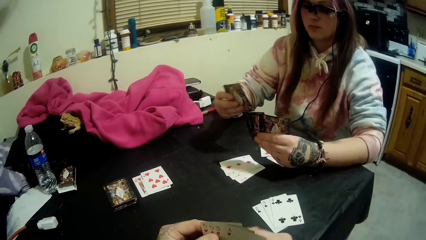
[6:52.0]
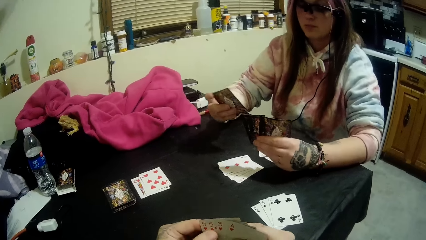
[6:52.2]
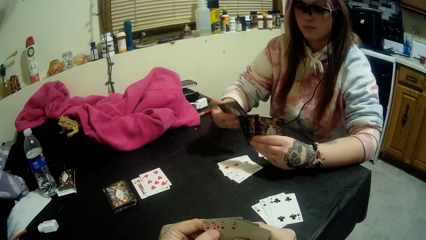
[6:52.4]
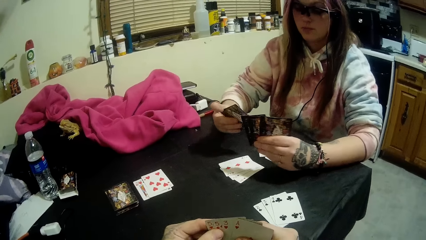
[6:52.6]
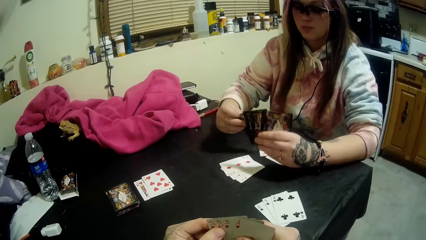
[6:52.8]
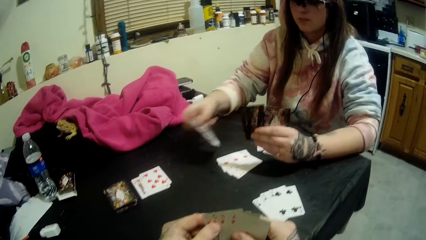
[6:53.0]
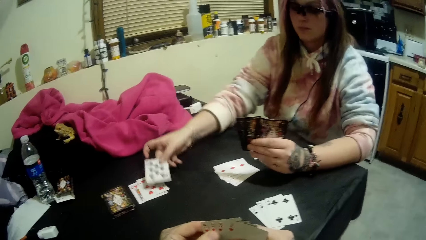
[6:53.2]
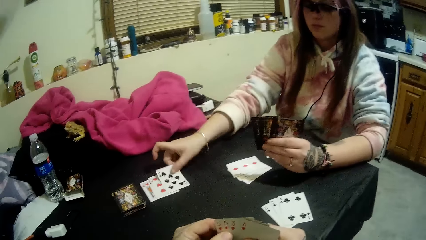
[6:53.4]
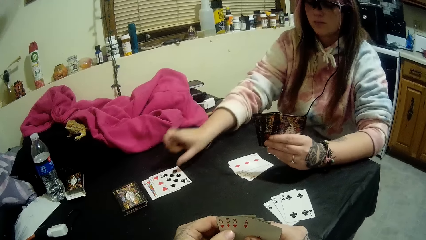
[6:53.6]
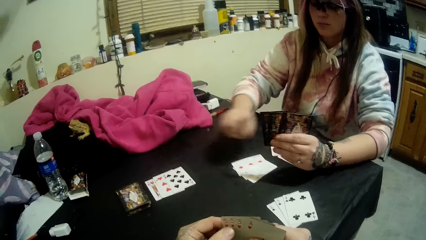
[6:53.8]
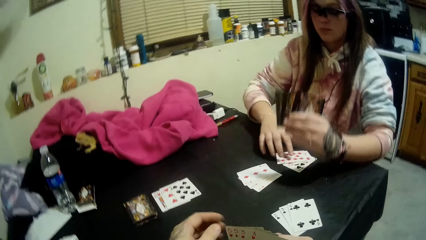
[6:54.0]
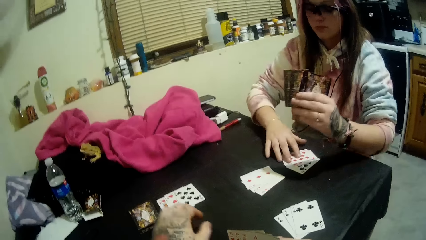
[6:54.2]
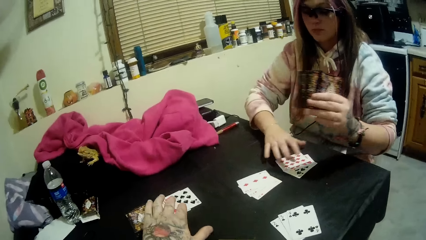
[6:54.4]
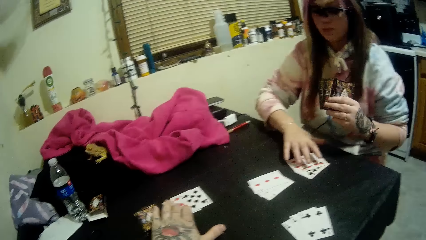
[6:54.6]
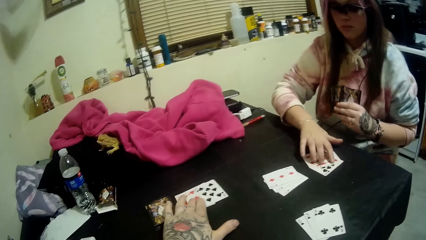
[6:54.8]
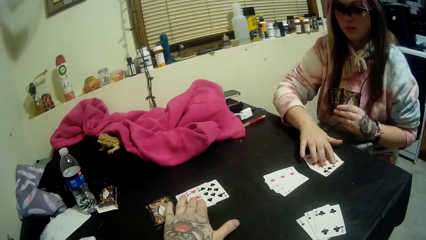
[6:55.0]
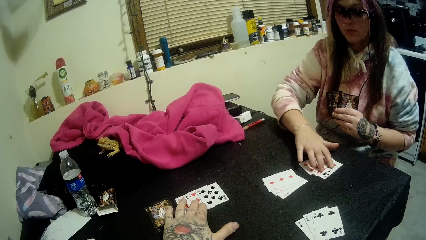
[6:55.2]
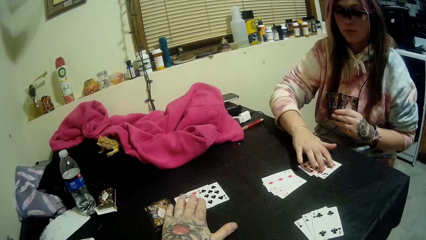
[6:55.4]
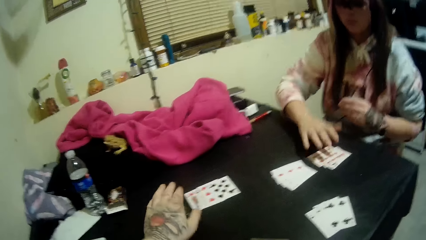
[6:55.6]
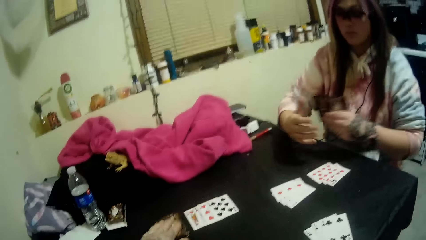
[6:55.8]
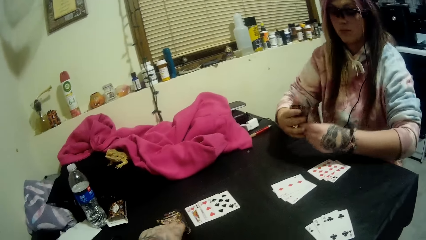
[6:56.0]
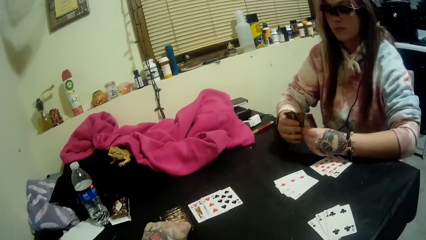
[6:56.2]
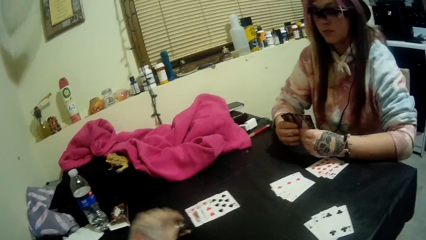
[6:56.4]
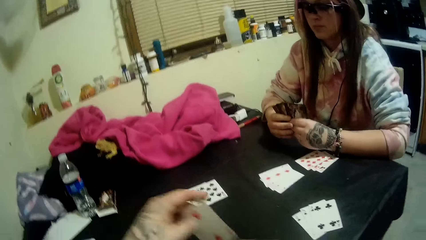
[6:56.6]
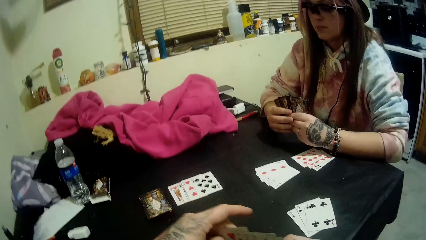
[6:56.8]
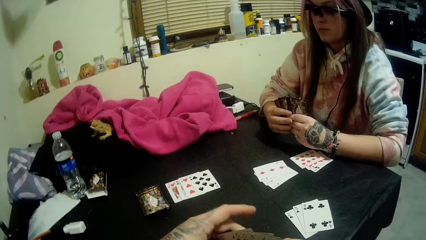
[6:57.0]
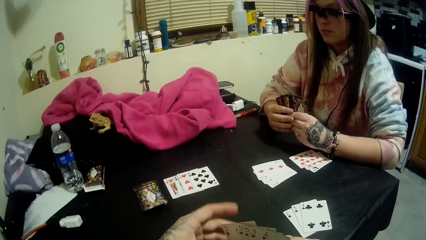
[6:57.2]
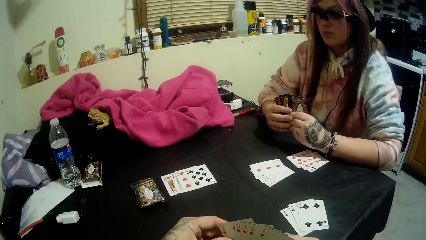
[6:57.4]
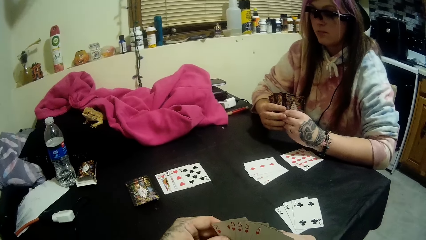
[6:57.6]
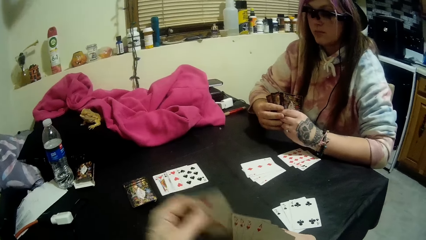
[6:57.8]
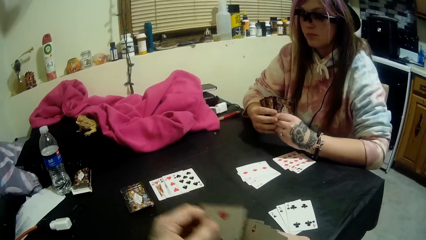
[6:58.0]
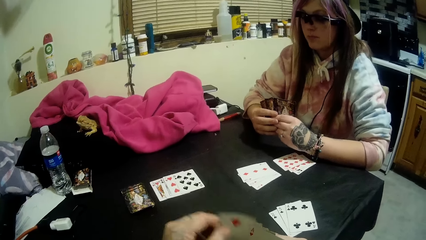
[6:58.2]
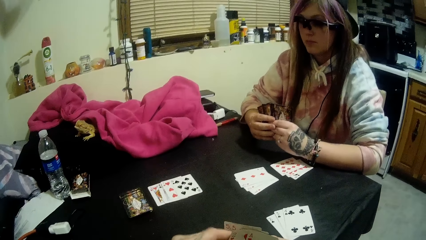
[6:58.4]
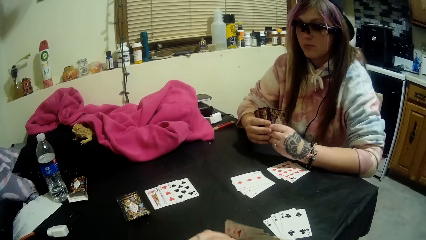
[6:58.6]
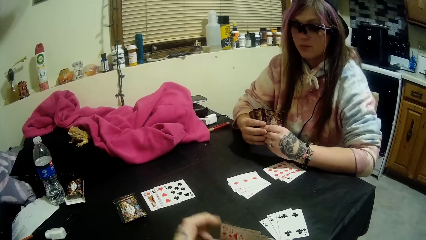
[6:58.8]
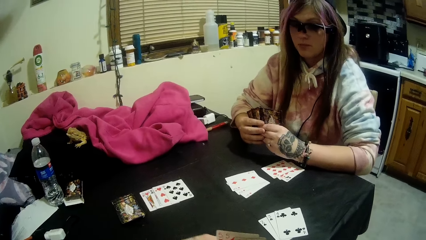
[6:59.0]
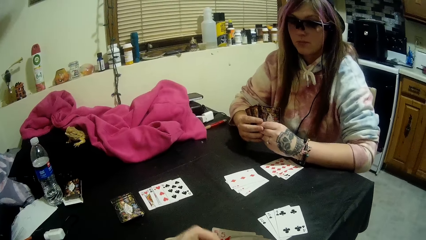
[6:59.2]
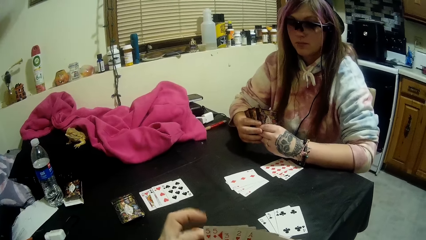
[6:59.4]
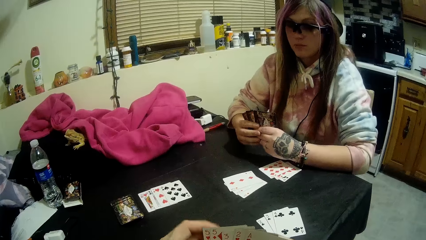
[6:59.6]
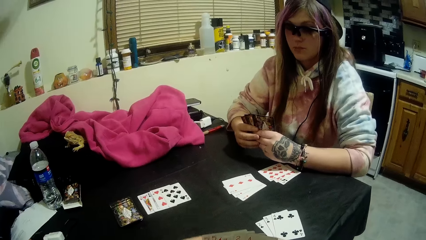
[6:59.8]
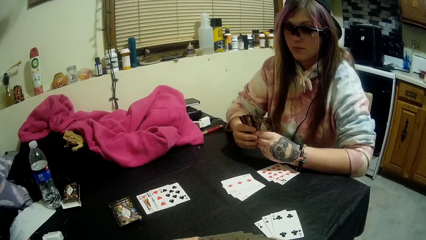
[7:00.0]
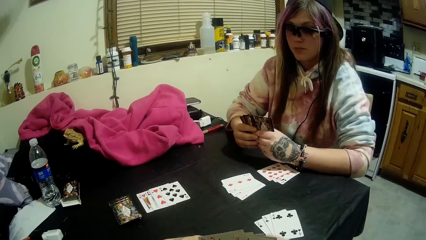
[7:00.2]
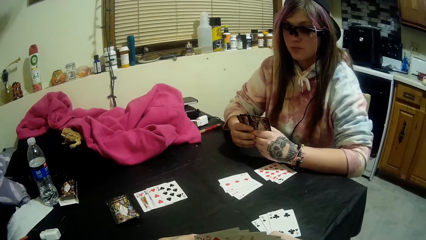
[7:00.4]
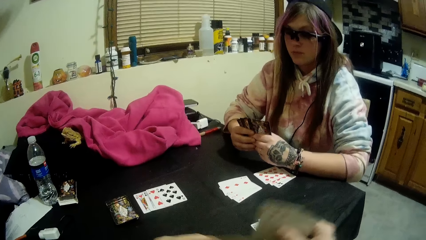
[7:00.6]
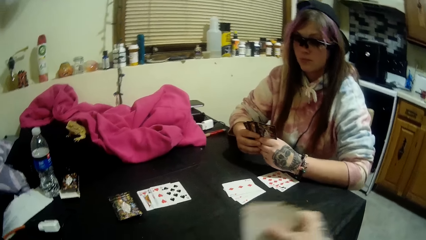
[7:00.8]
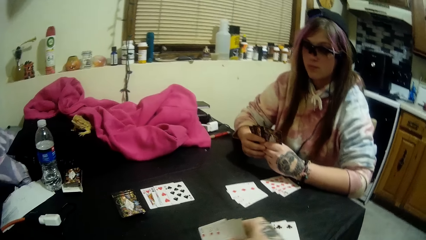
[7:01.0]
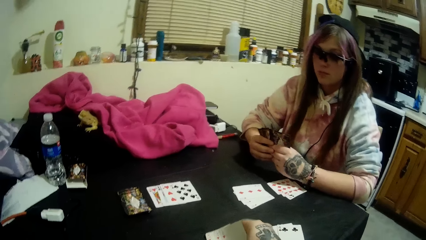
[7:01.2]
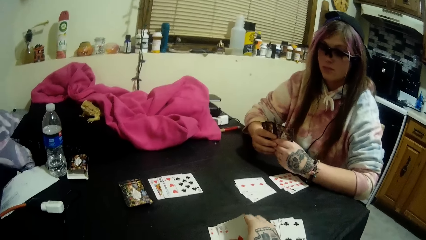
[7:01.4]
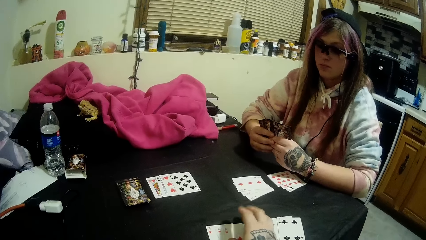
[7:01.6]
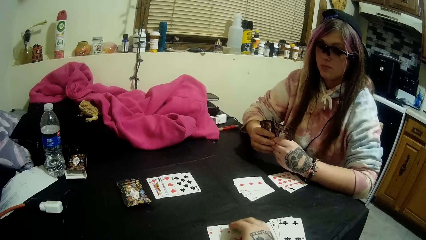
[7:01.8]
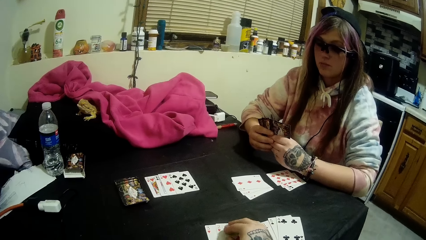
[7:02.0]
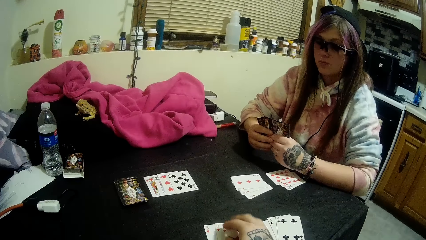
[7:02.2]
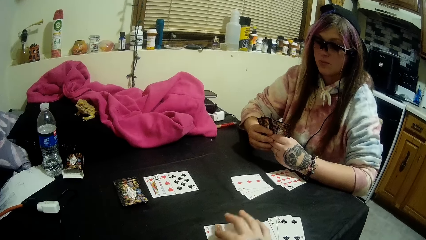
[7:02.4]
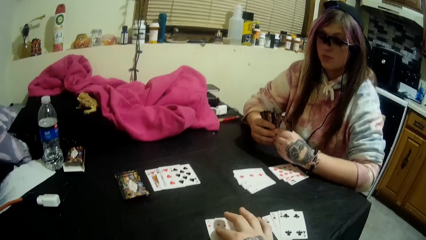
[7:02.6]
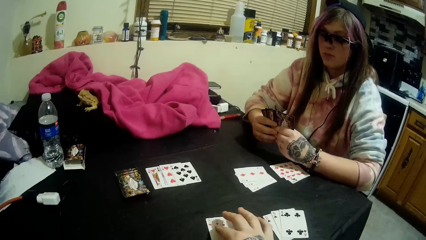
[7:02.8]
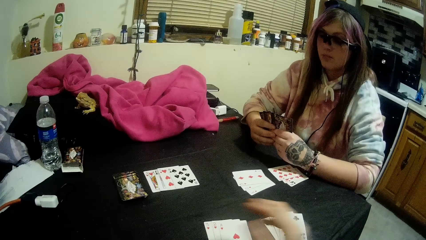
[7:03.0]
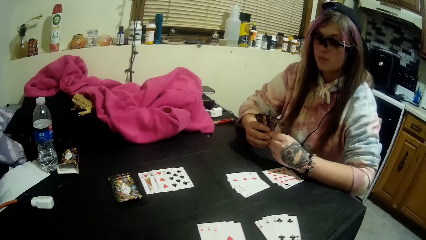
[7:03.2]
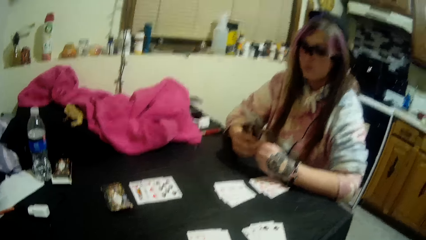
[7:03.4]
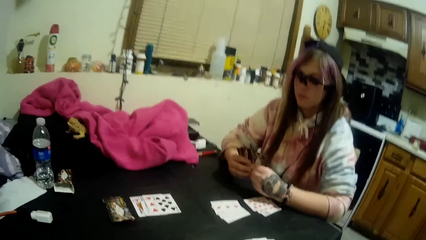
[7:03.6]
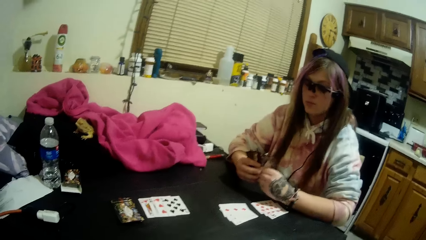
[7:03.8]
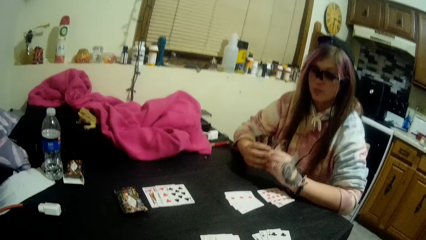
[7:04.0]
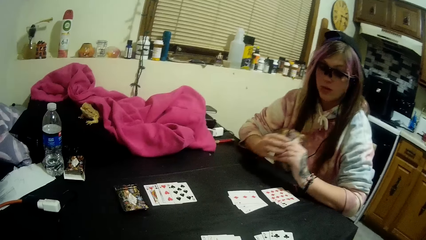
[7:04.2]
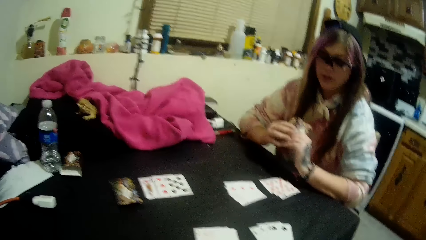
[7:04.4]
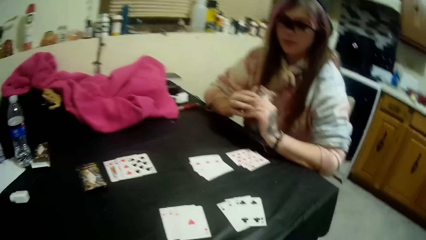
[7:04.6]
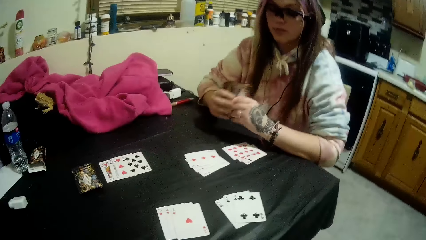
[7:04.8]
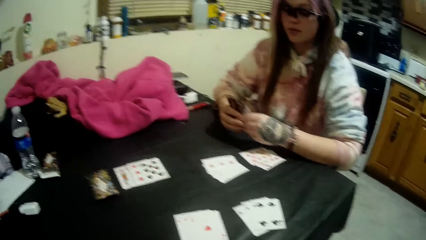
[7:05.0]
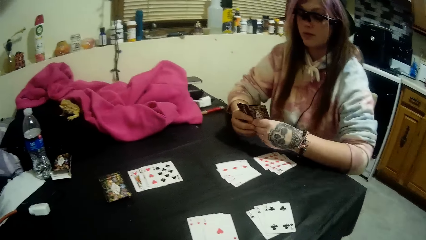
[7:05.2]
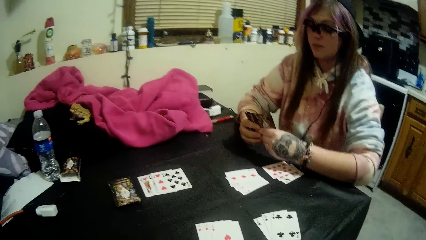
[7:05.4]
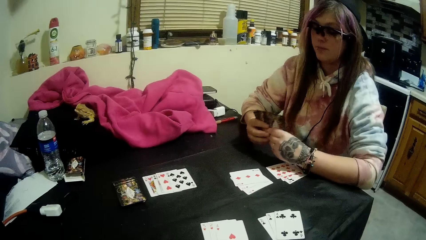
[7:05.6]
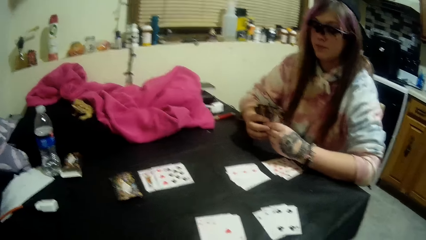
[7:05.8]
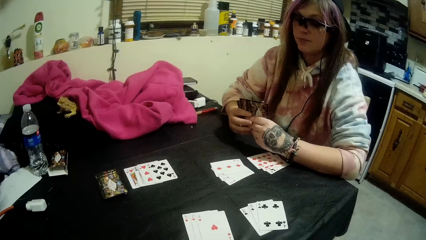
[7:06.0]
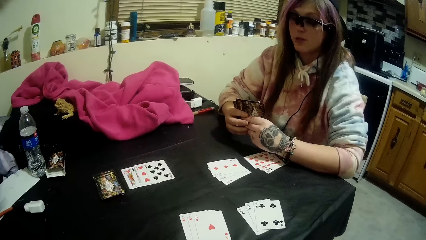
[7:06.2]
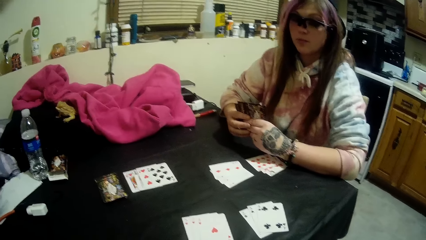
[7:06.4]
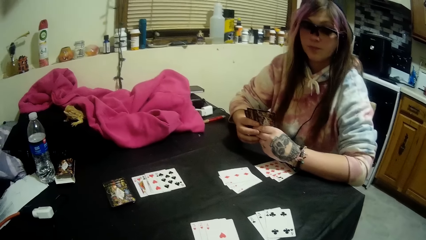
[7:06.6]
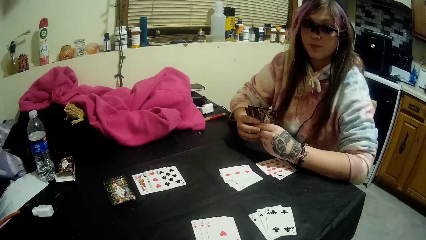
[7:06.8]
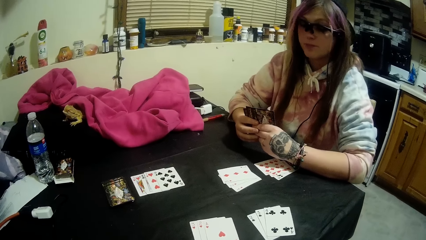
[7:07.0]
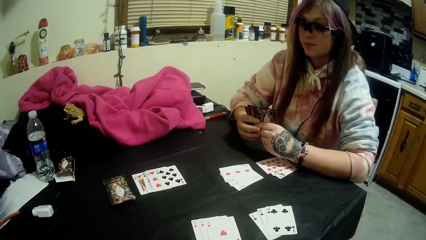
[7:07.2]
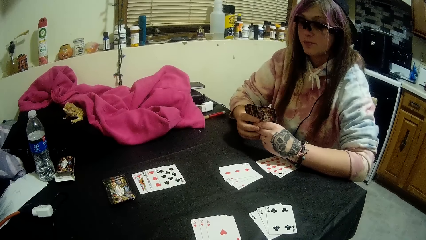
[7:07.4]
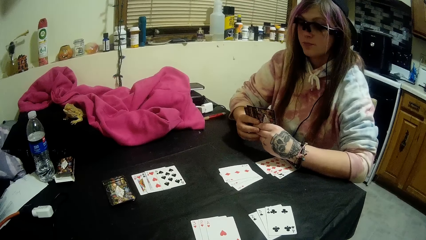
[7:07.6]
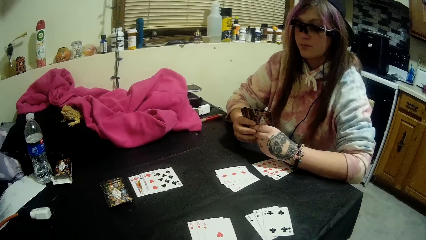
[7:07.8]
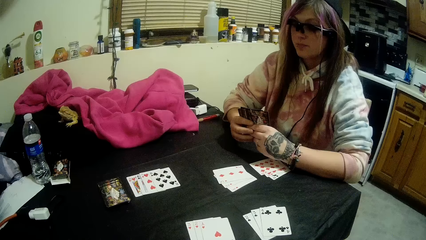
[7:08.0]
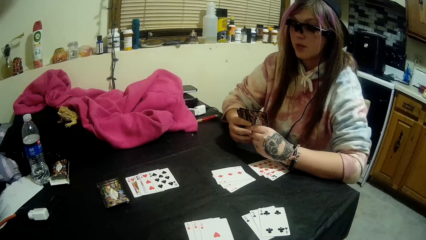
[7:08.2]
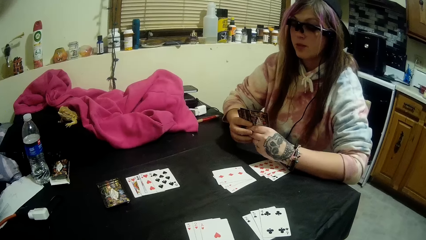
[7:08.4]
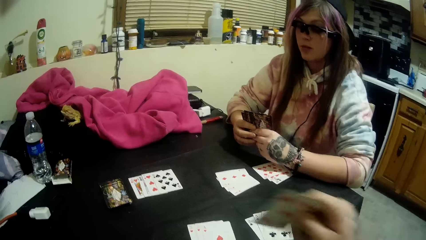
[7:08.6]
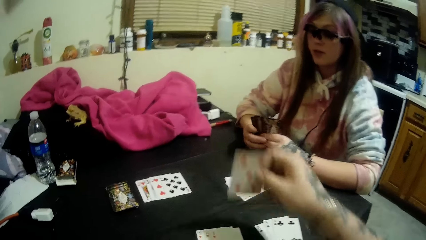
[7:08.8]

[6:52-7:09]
A woman drops a card in her hand on the card beside the stack of cards. The woman moves the cards. The camera wearer picks a card from the stack of cards with his left hand. He scans through the cards in his hands. He arranges the cards. He drops some of the cards in his hands on the table.
